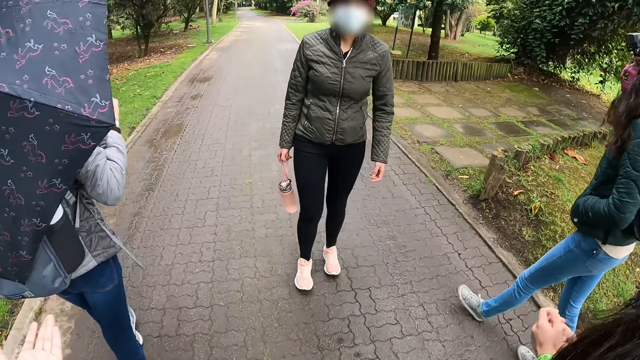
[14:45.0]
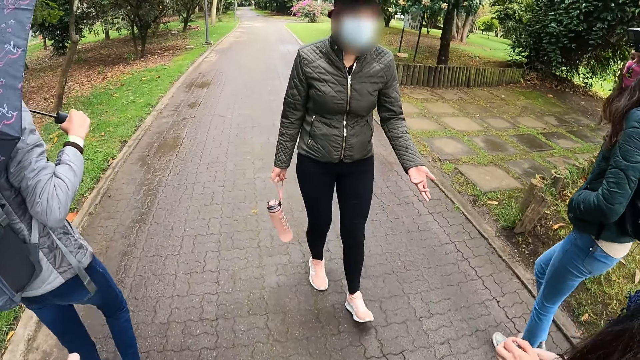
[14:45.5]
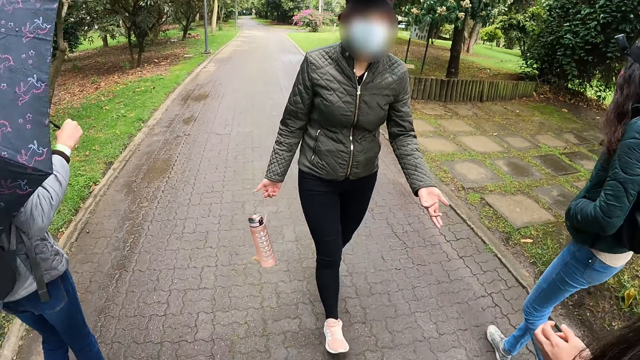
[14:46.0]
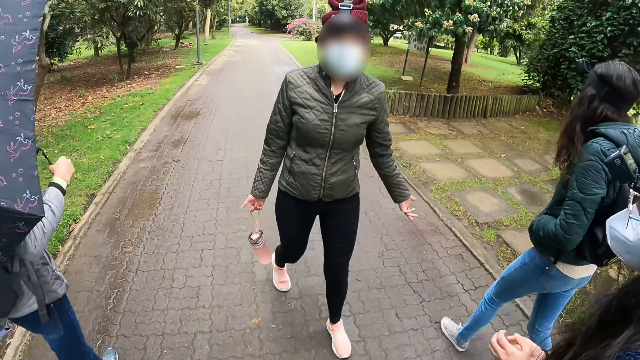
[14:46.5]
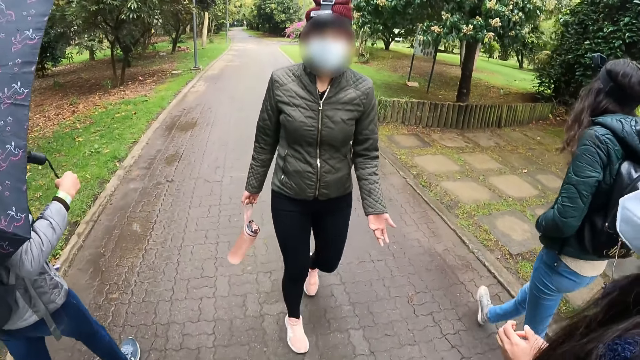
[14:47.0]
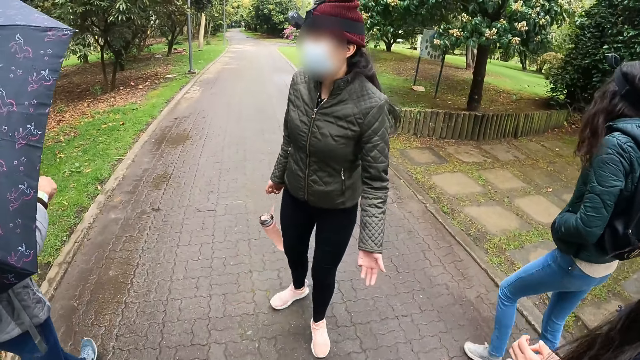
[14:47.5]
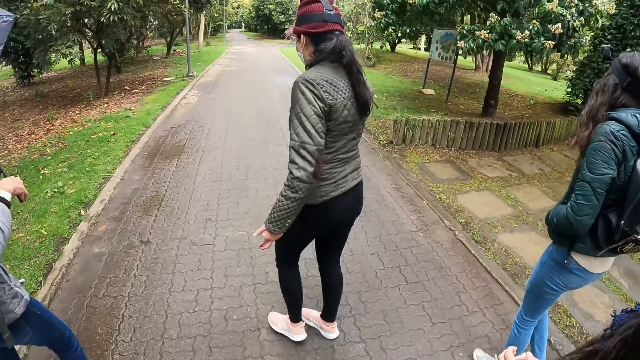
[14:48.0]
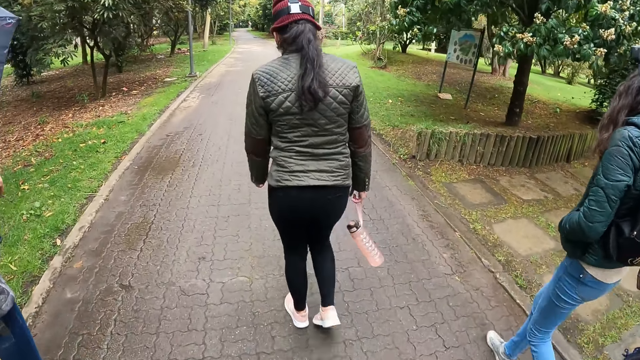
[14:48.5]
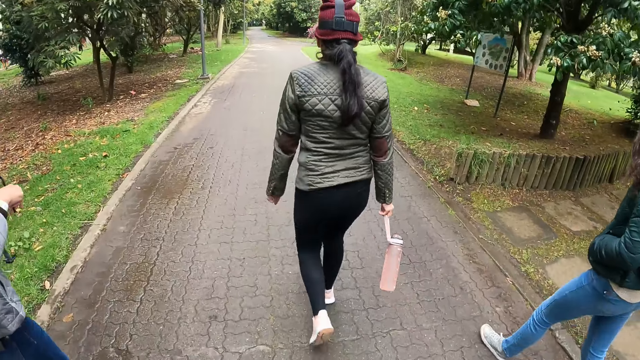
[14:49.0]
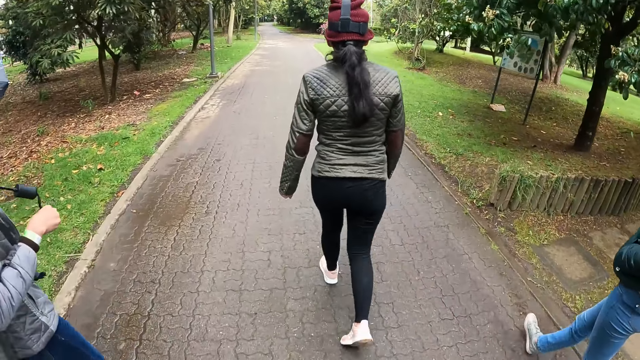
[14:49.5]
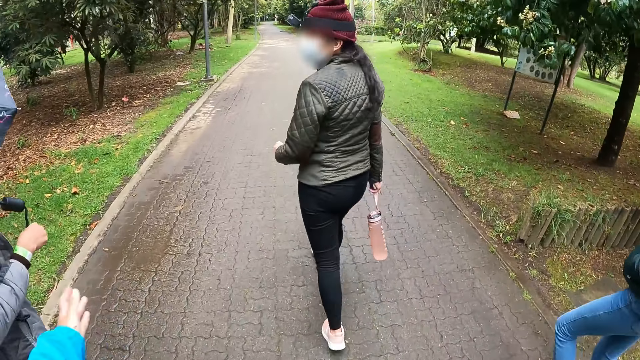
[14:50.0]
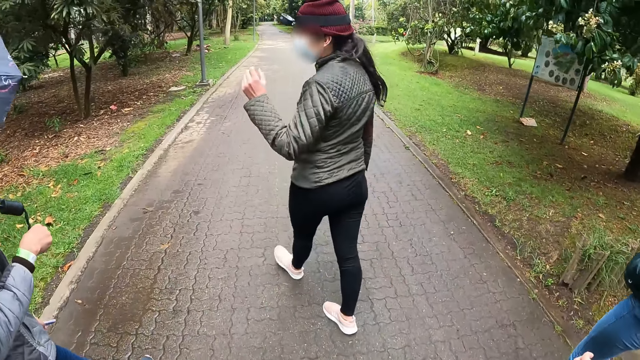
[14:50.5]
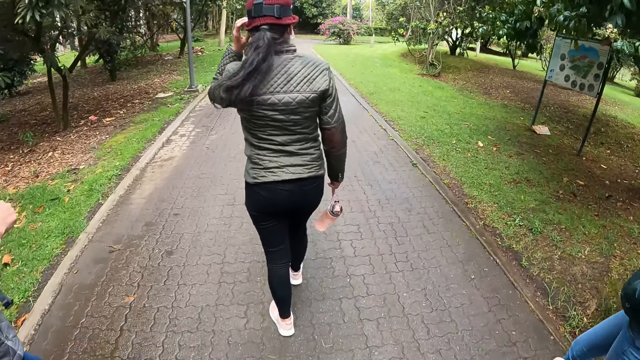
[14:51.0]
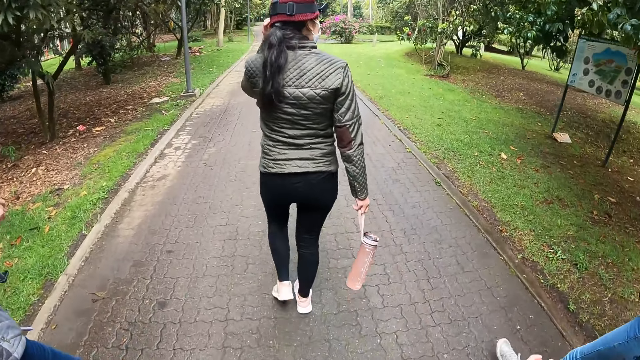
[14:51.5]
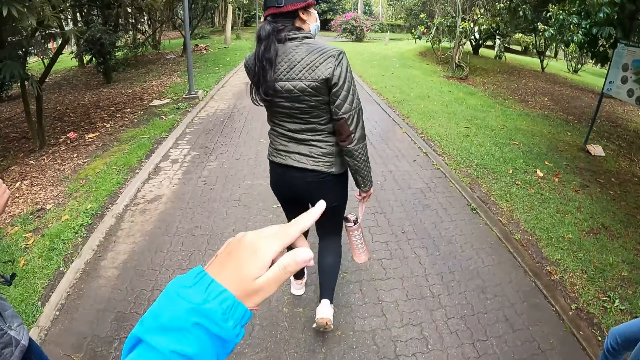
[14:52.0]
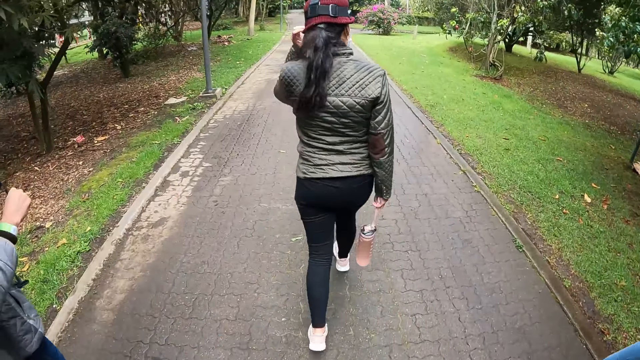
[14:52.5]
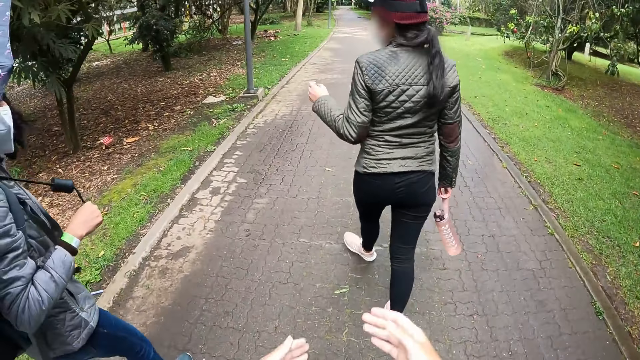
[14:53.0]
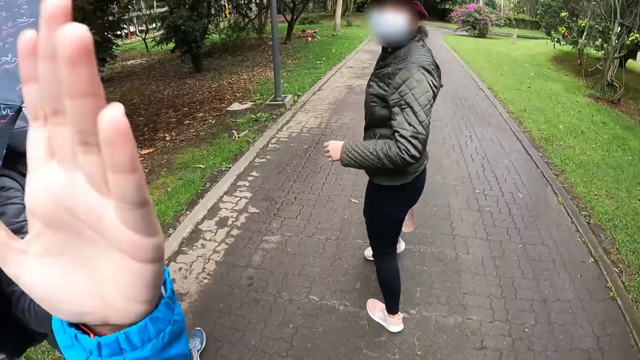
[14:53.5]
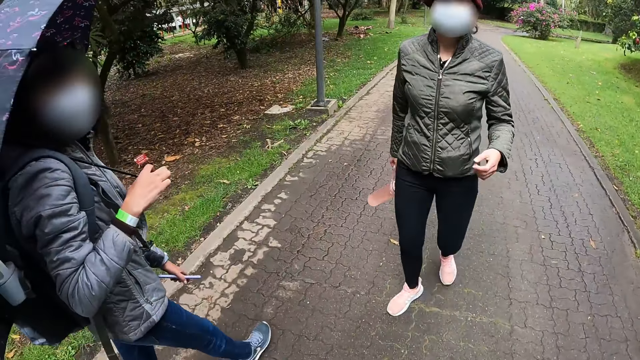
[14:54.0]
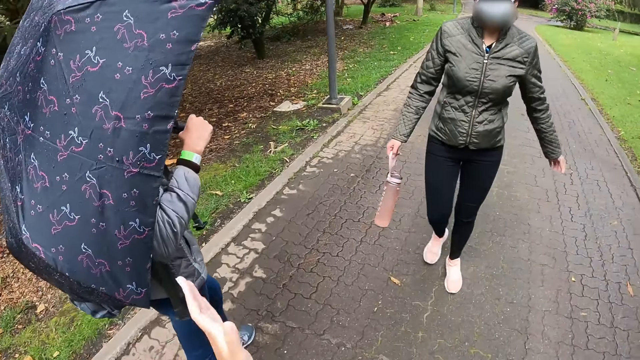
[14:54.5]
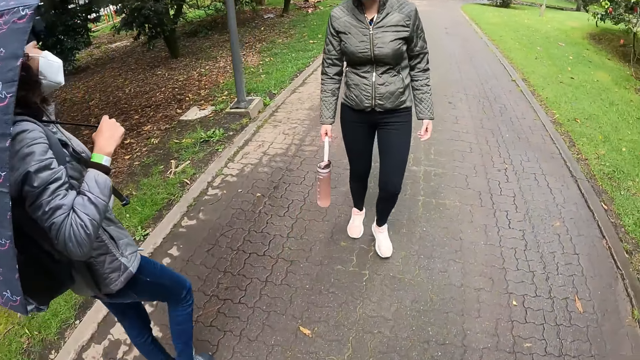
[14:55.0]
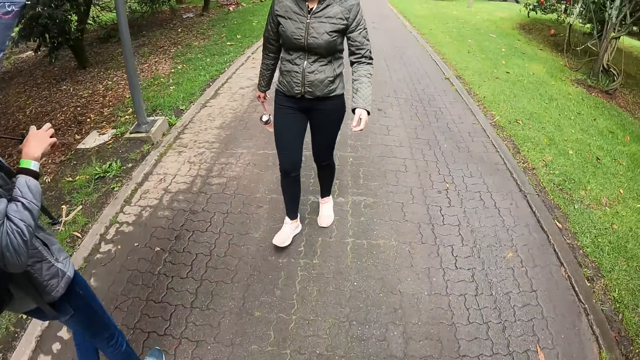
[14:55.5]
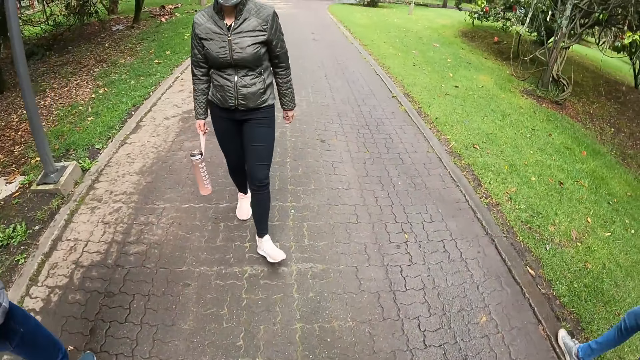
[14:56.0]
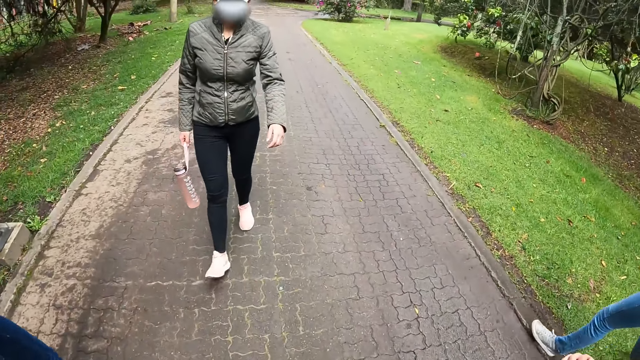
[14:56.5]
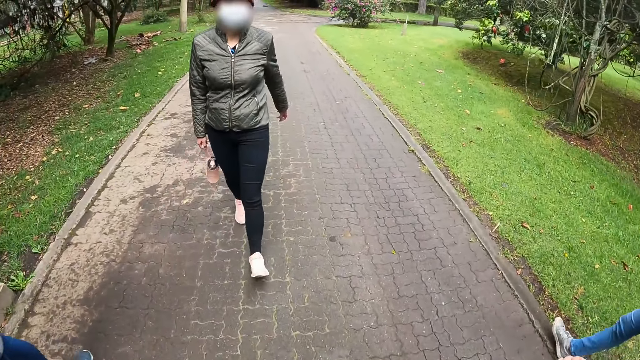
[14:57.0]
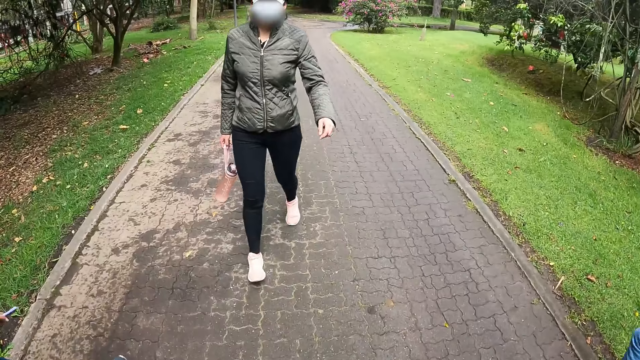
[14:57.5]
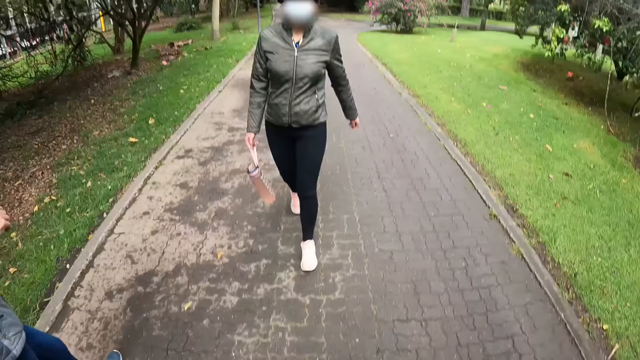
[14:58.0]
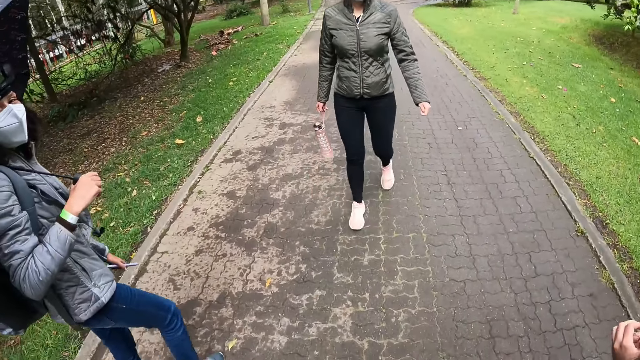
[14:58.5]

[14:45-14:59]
The camera wearer signals to a woman. They walk along the road. They signal to the woman. They walk along the road.

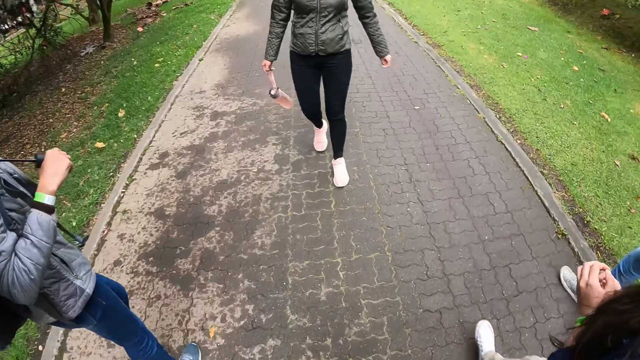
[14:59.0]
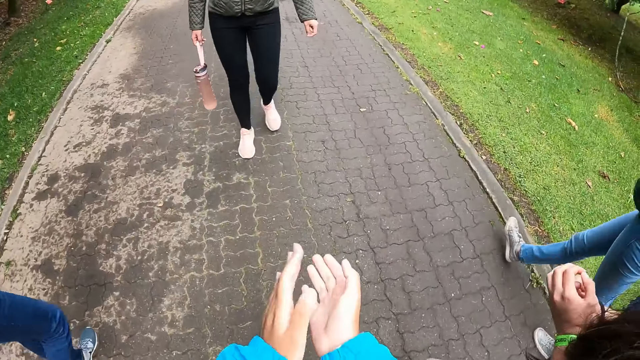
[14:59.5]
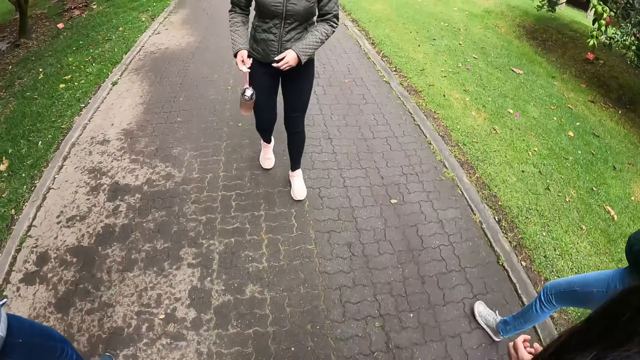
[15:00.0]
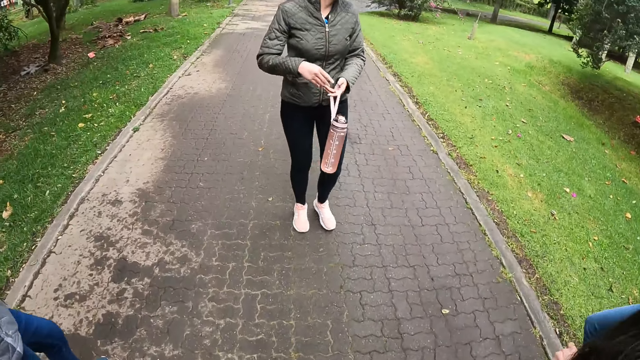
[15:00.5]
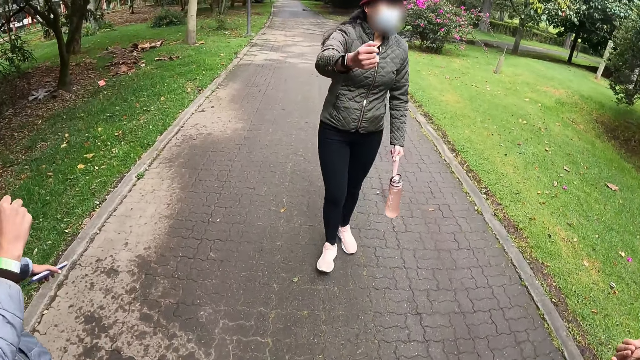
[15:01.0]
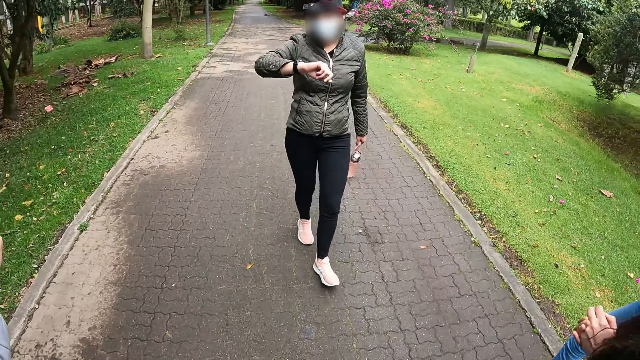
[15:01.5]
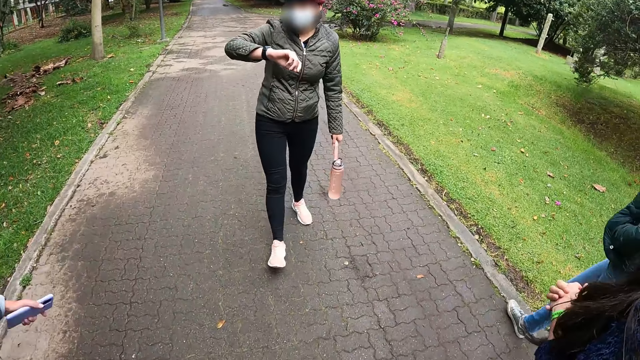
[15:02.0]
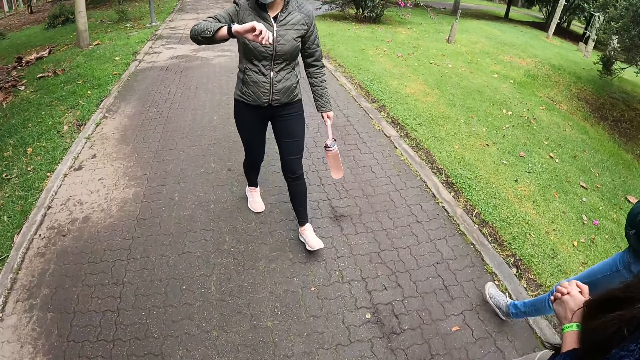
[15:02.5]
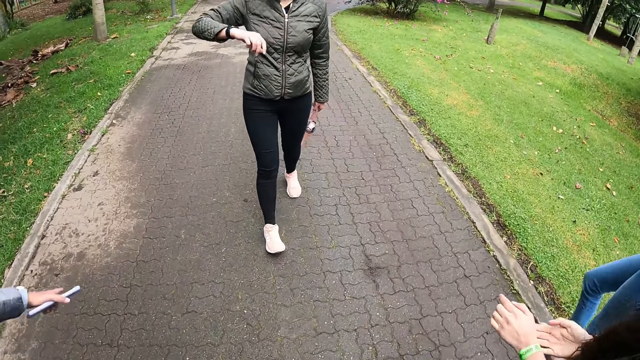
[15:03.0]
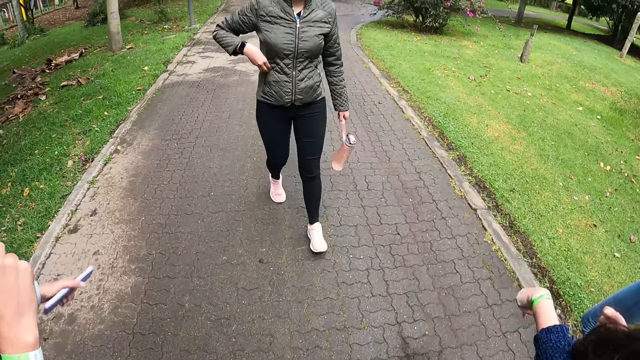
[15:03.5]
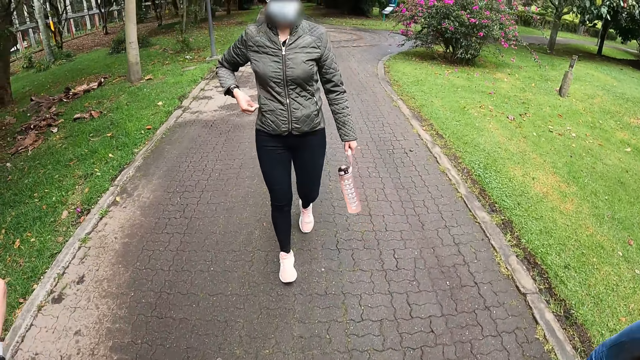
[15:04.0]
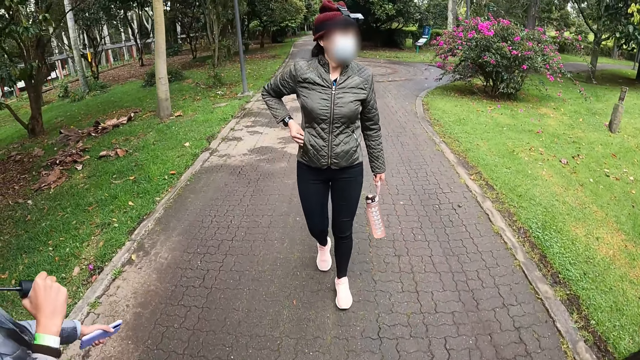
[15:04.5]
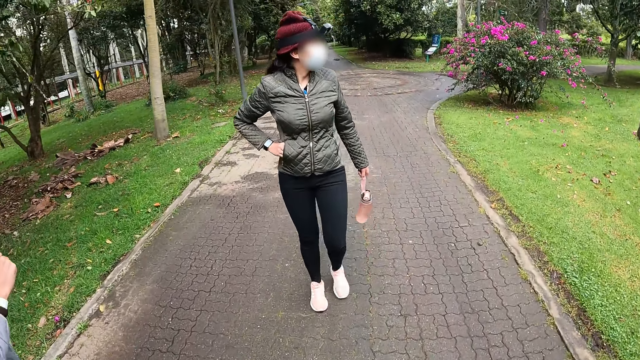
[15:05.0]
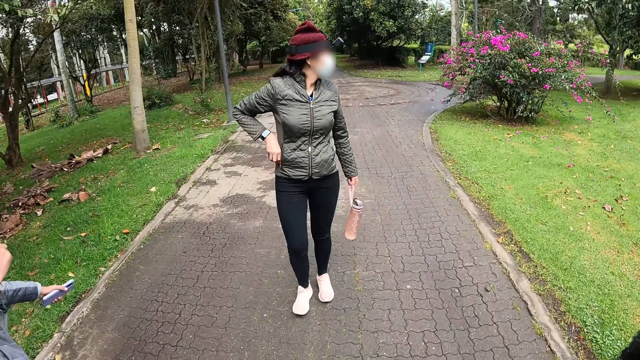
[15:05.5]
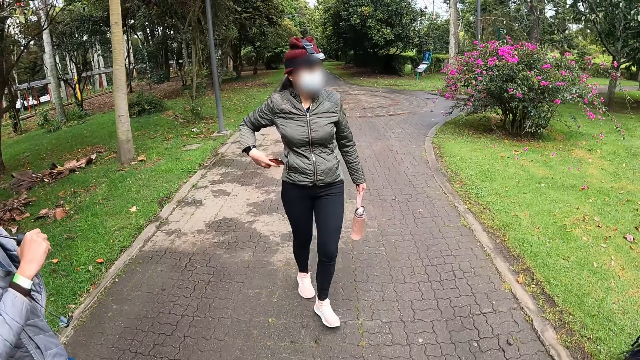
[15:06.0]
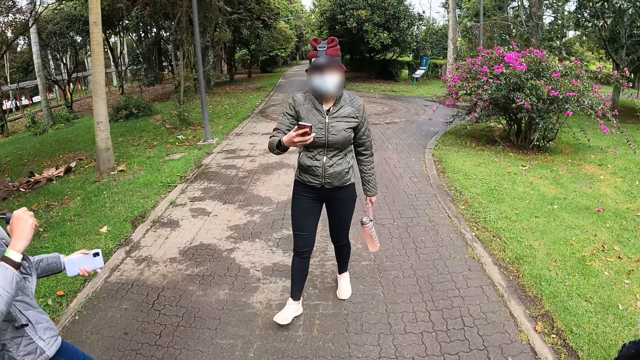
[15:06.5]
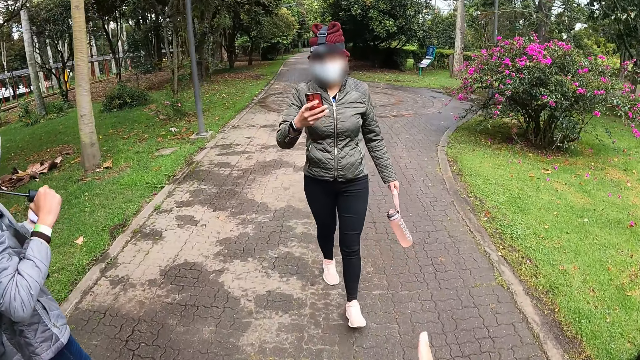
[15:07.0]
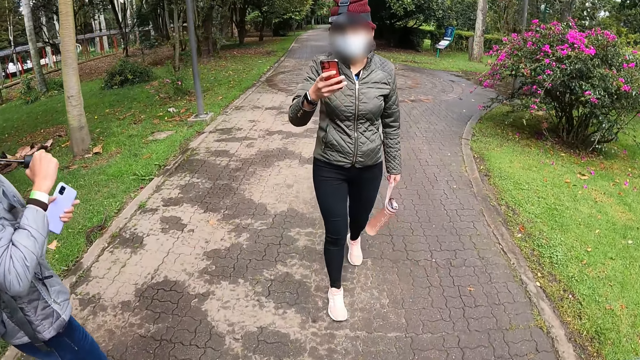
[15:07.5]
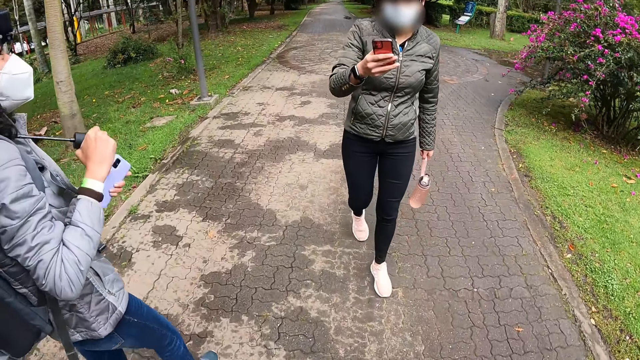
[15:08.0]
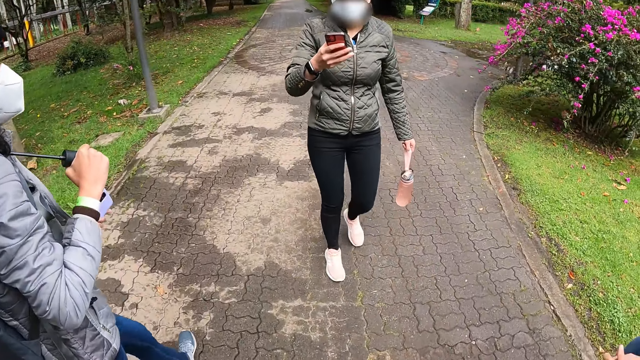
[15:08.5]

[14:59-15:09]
The camera wearer claps his hands. He walks along the road.
